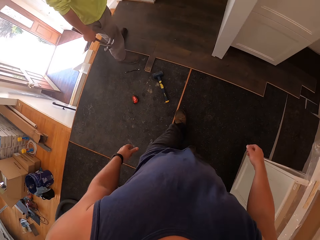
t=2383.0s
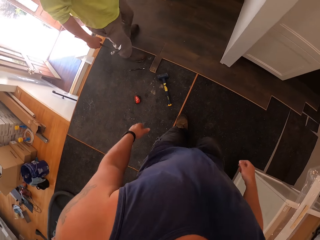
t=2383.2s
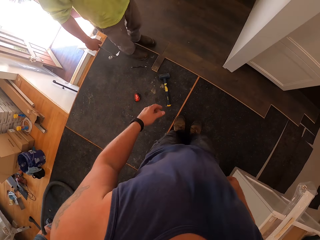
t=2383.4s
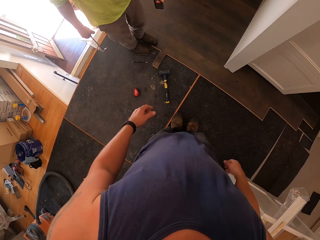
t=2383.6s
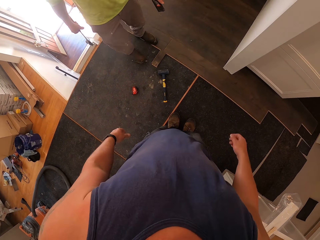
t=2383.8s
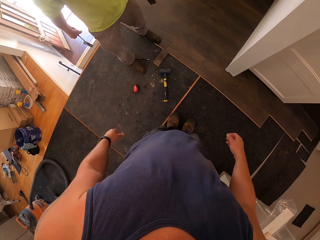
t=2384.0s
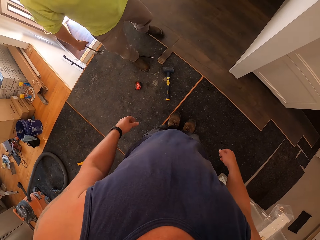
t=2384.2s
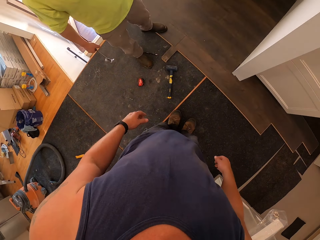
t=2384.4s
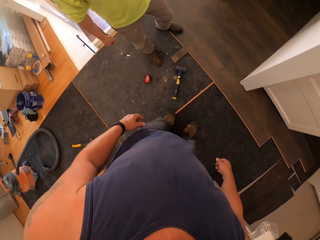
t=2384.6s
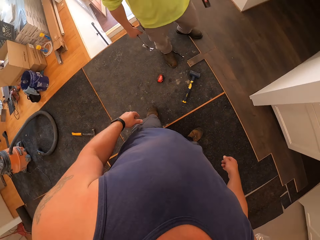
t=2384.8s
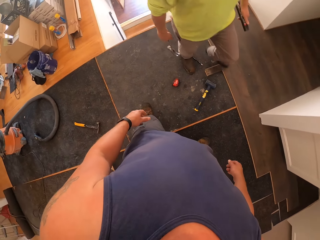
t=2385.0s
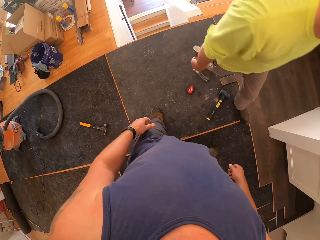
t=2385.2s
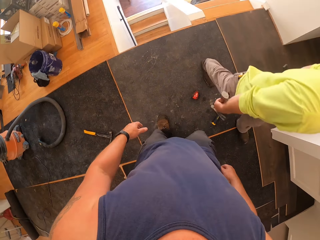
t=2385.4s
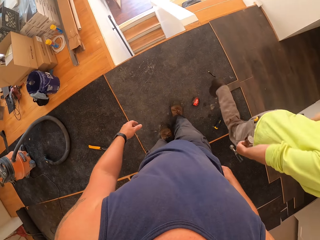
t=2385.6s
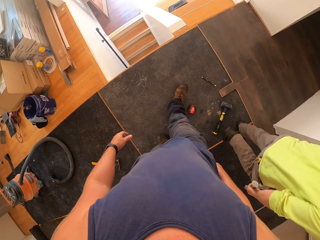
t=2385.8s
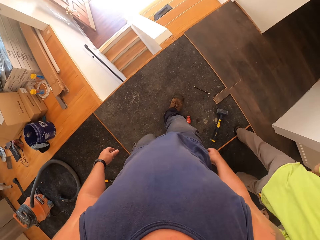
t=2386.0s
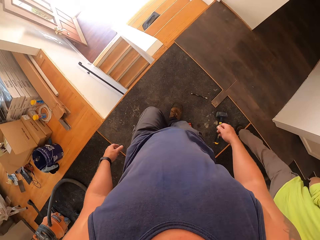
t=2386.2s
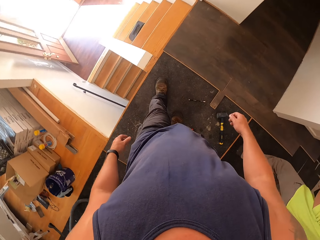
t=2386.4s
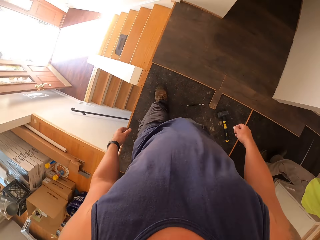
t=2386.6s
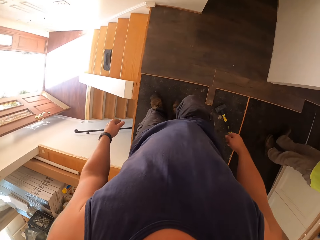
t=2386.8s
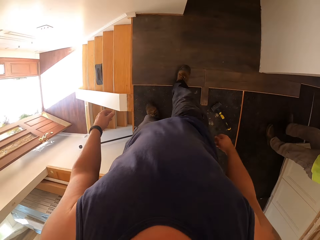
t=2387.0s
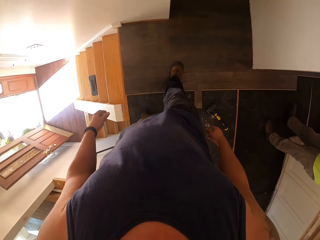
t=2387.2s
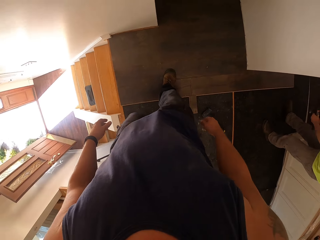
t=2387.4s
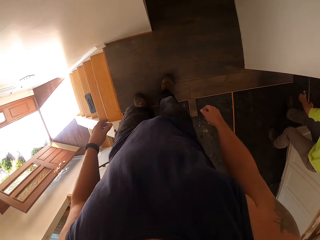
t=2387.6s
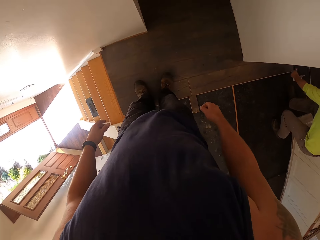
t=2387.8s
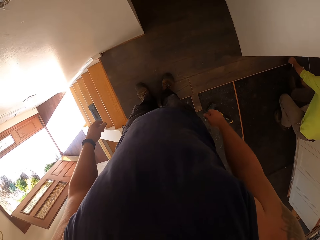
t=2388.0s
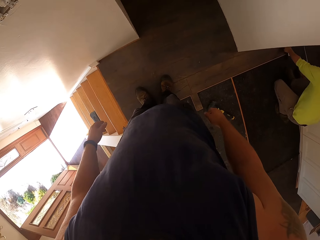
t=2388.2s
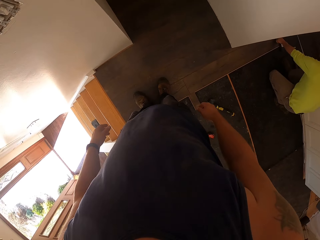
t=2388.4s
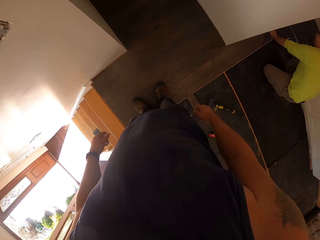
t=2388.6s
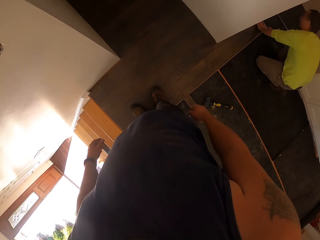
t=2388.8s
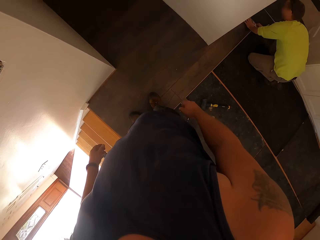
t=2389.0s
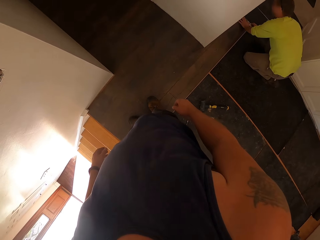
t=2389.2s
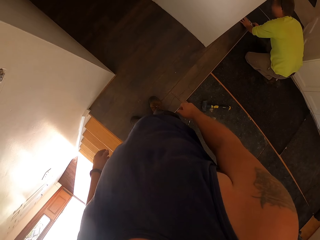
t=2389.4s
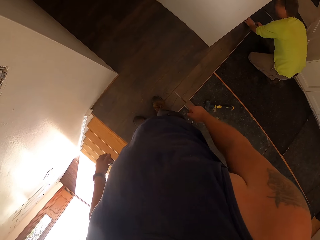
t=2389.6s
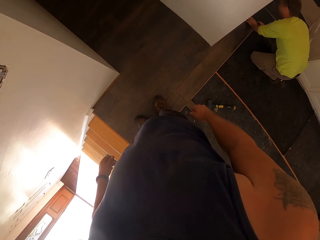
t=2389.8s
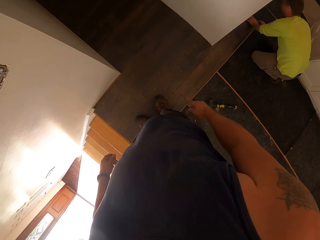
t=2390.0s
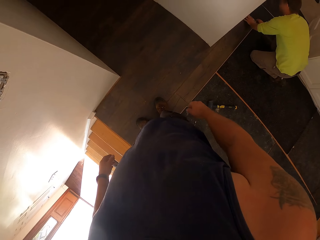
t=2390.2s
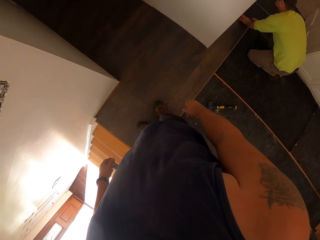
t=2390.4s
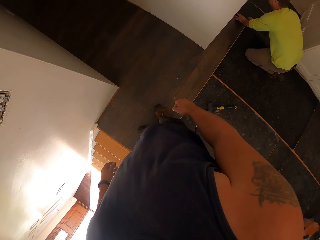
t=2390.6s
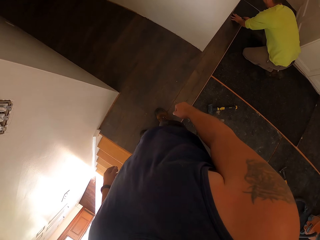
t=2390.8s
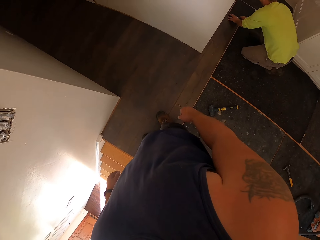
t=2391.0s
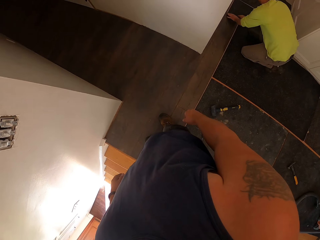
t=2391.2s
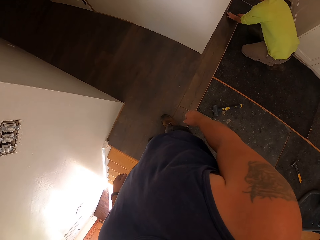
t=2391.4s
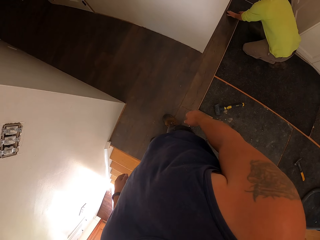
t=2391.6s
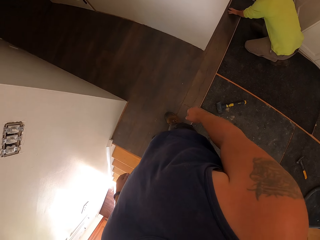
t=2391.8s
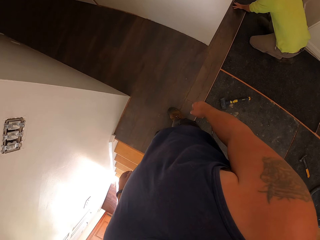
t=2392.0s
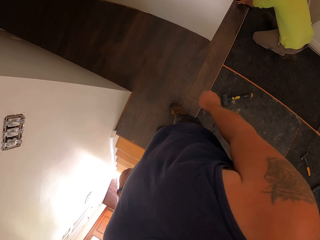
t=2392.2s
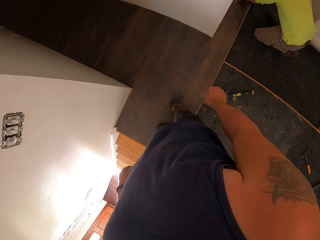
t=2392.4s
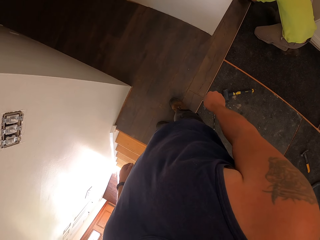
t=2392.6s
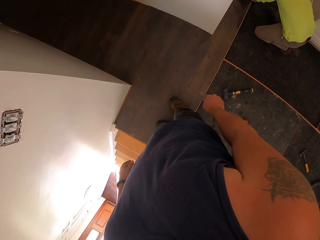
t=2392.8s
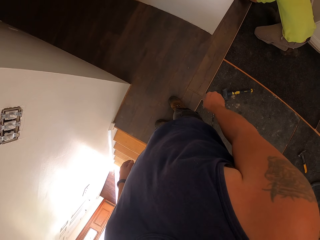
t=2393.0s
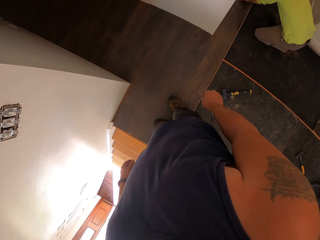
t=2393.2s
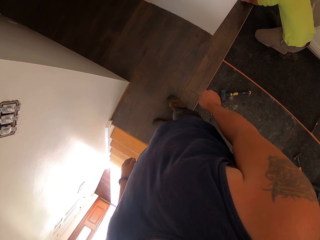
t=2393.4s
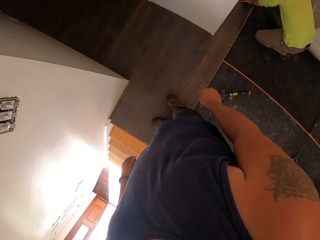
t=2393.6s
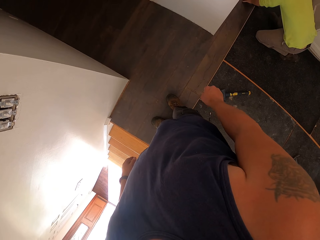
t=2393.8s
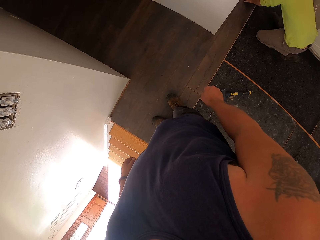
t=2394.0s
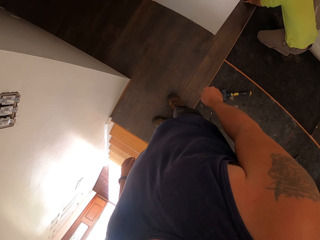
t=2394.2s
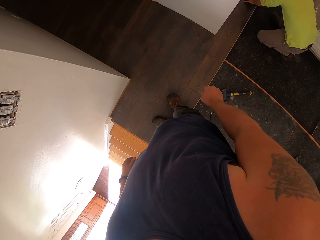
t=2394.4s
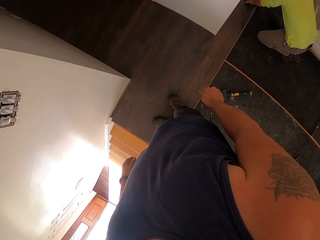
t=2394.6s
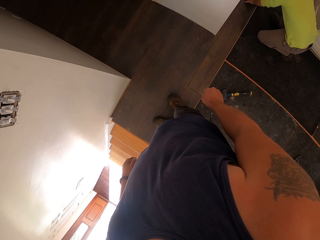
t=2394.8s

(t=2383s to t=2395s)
A man moves around. The camera wearer interacts with the man. They move around. They look around. The man fixes the wood.

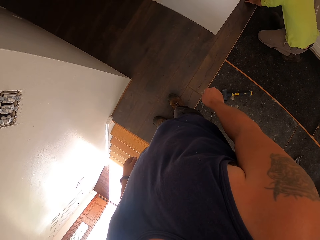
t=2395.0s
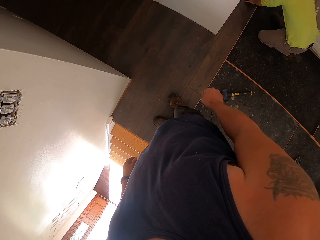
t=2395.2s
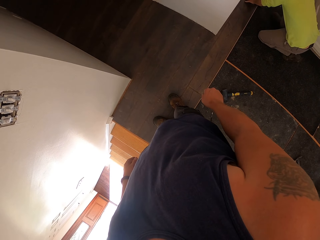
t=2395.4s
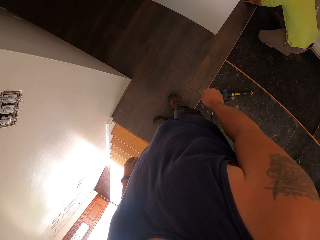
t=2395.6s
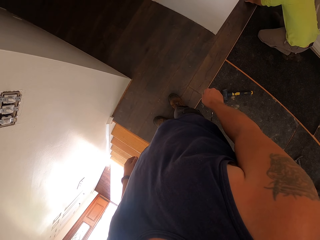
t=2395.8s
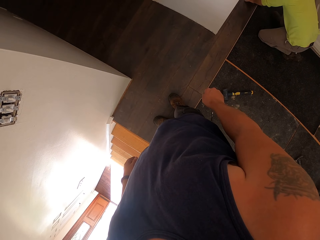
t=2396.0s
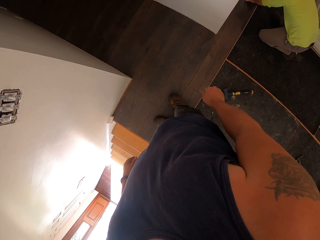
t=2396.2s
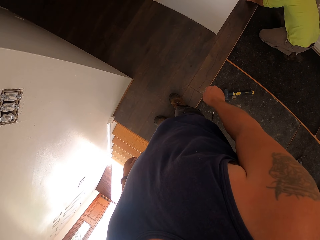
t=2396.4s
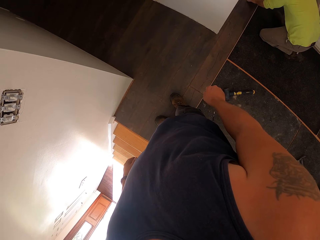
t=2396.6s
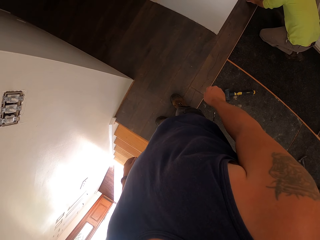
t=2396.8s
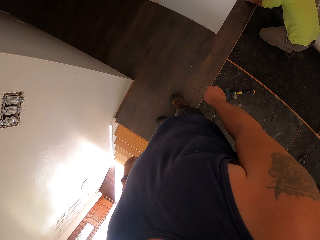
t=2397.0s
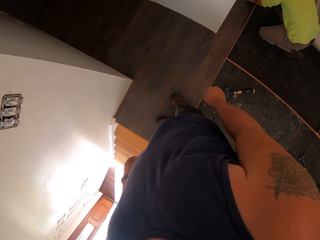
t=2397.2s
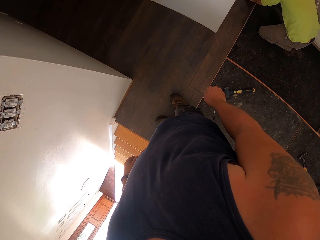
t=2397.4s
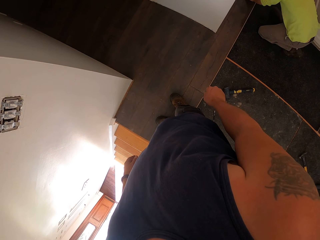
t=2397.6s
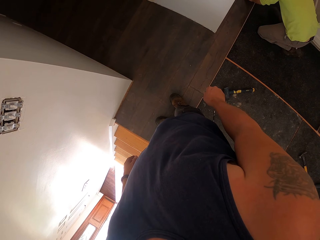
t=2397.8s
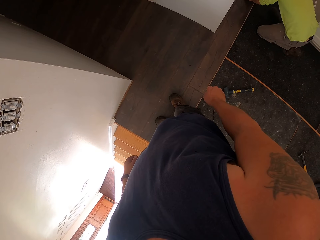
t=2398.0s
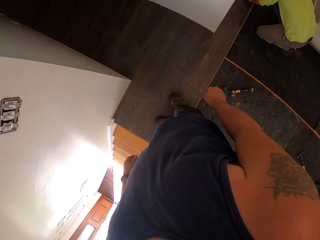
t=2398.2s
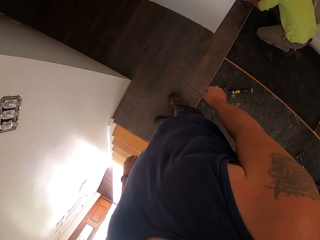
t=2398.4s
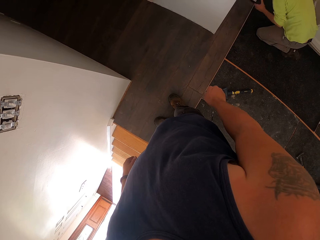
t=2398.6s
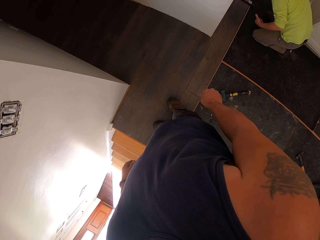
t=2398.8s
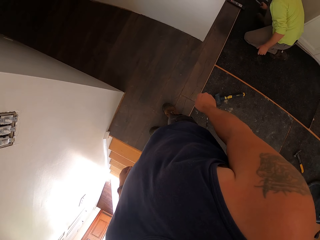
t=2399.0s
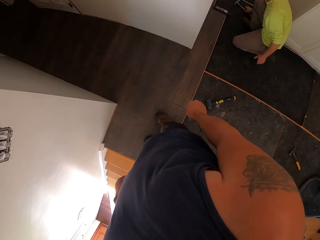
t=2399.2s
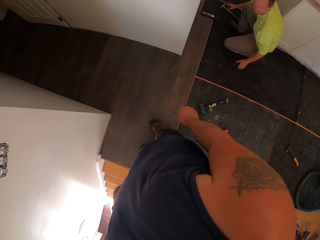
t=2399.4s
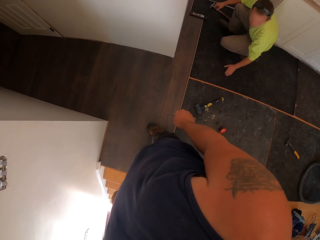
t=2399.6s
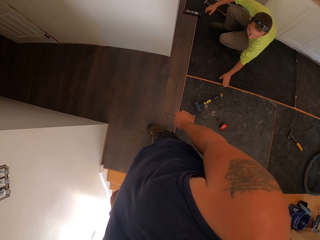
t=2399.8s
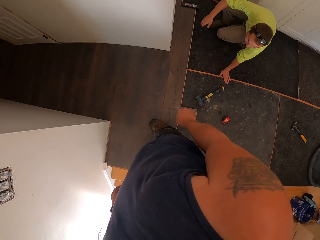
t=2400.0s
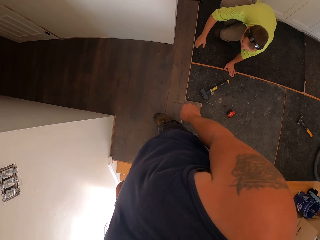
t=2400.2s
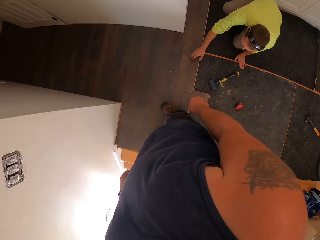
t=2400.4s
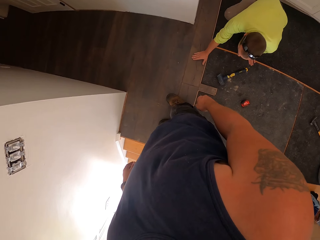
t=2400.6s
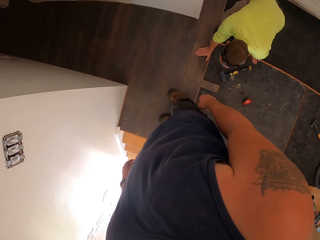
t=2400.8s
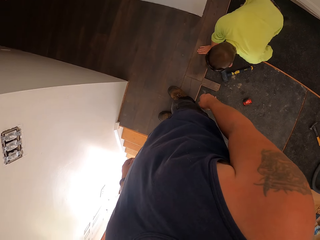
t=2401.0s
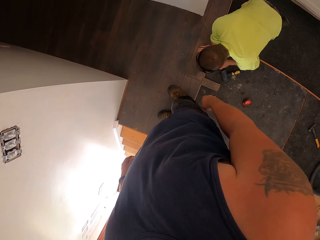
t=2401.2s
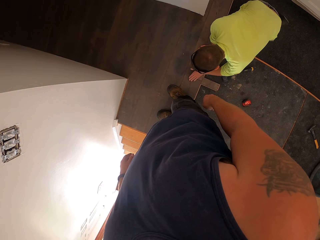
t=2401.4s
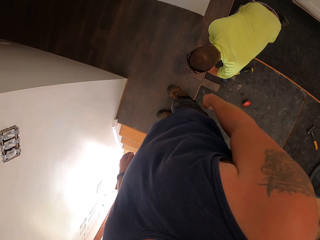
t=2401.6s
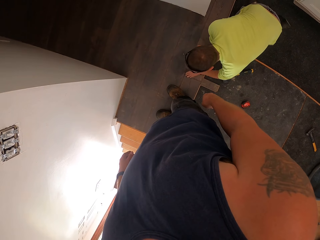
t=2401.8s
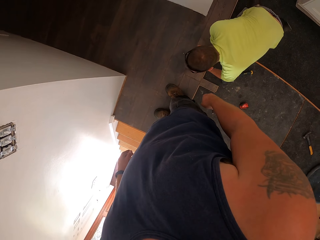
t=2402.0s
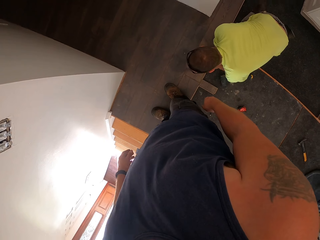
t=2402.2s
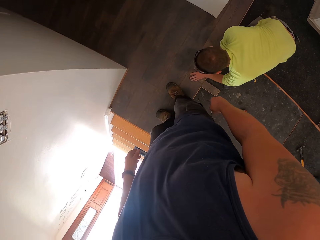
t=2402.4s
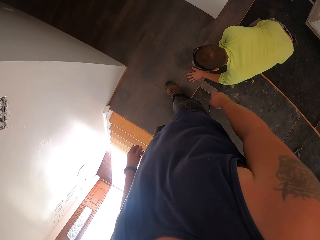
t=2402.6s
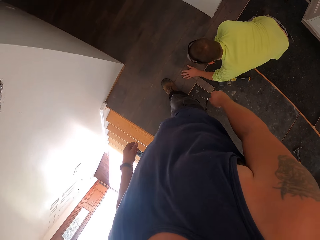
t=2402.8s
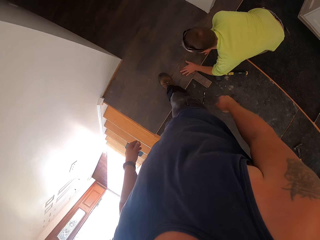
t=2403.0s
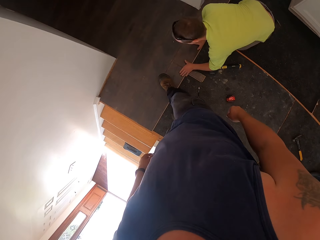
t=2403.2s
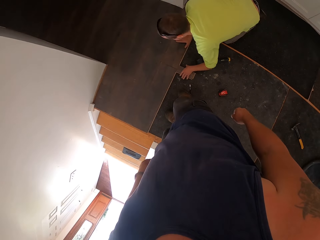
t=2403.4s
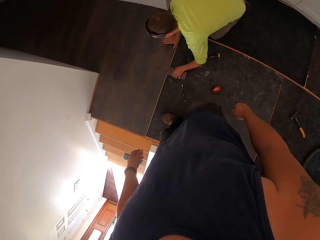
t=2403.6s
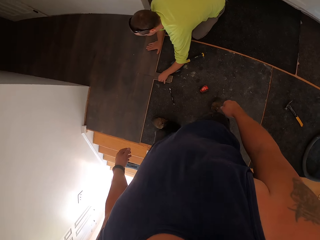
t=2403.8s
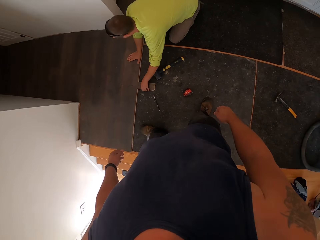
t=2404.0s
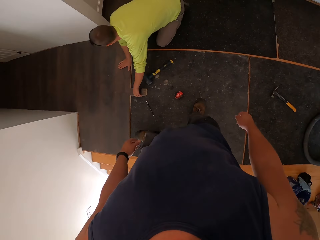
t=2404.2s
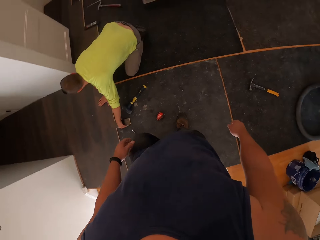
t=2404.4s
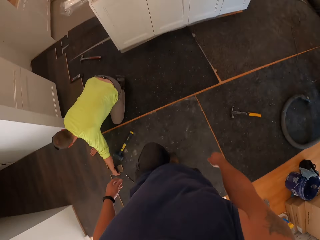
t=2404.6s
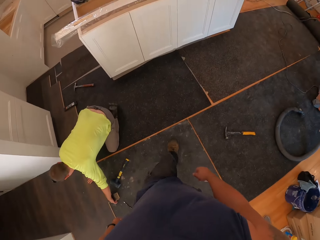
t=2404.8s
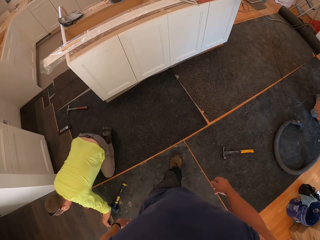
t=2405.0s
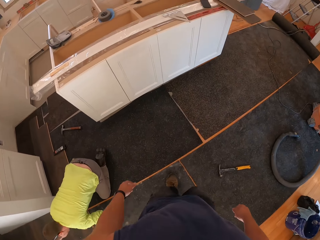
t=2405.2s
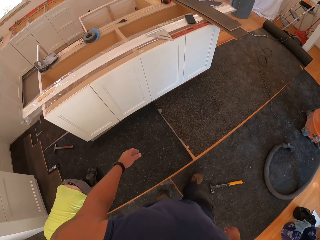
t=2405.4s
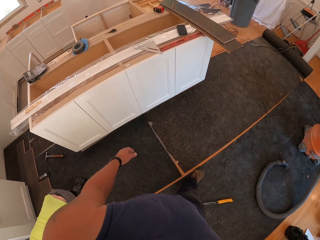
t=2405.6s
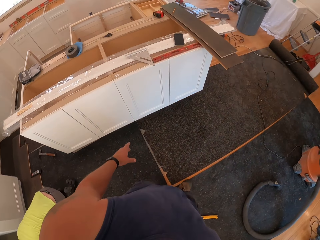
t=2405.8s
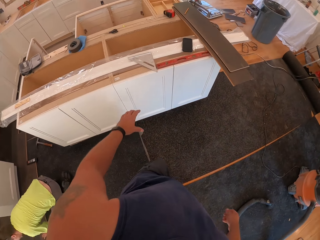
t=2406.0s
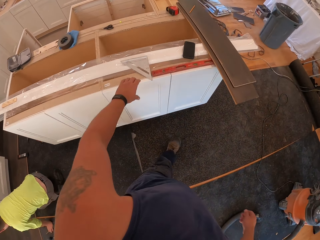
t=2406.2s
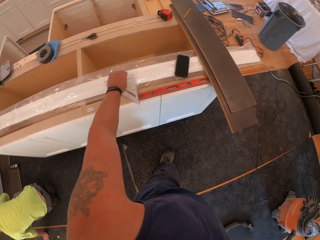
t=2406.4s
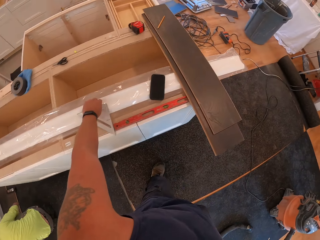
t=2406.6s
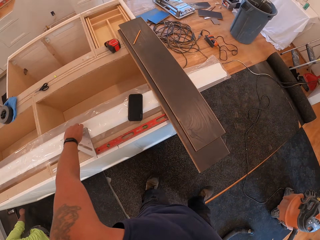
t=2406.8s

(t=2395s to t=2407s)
The camera wearer moves around.
